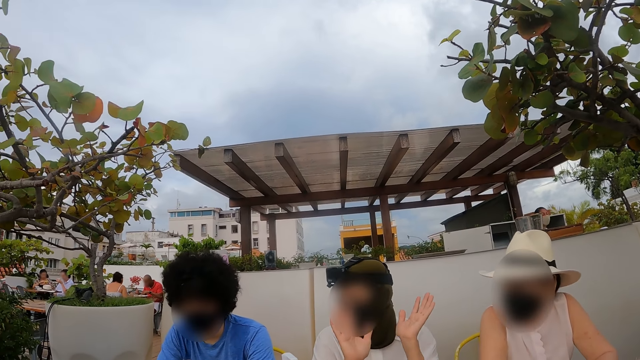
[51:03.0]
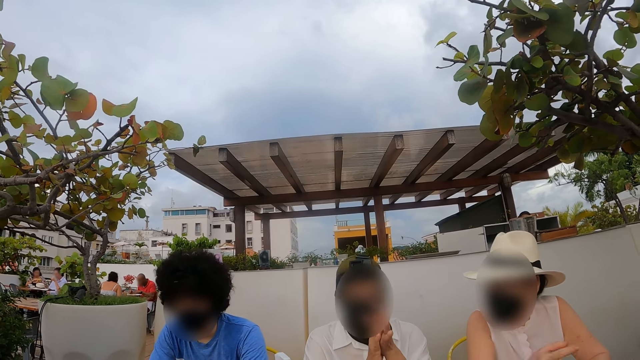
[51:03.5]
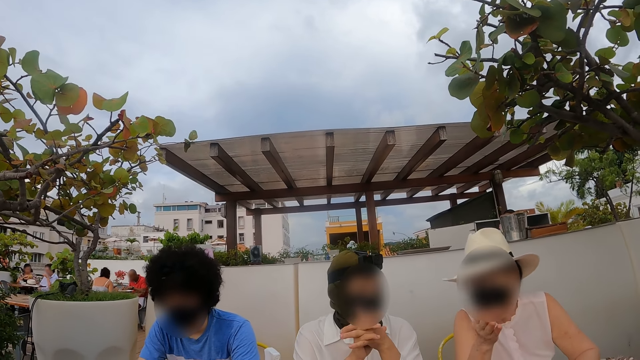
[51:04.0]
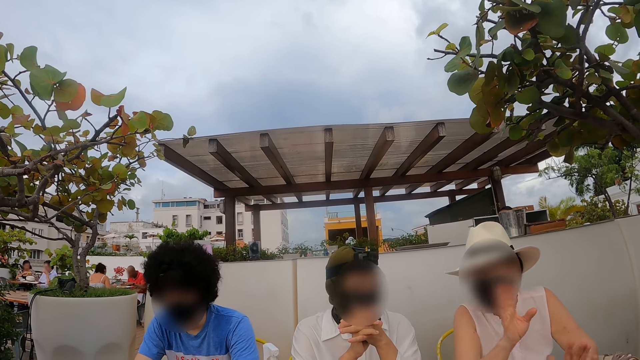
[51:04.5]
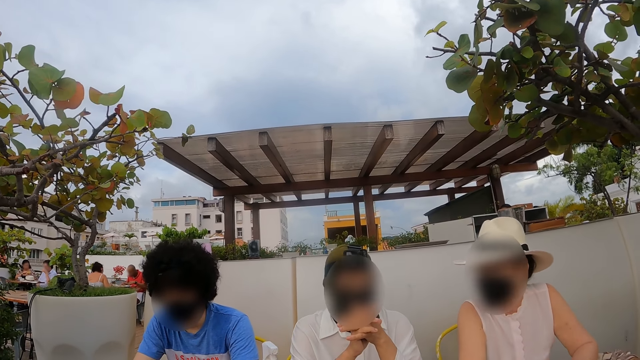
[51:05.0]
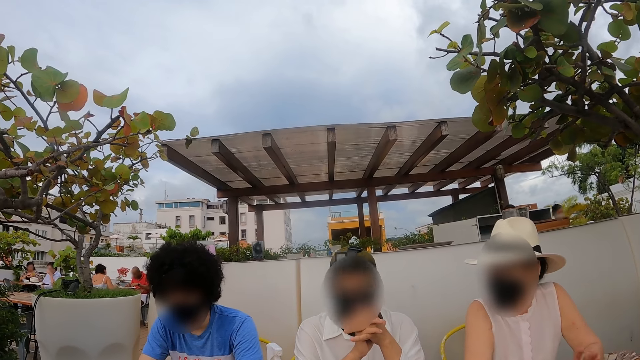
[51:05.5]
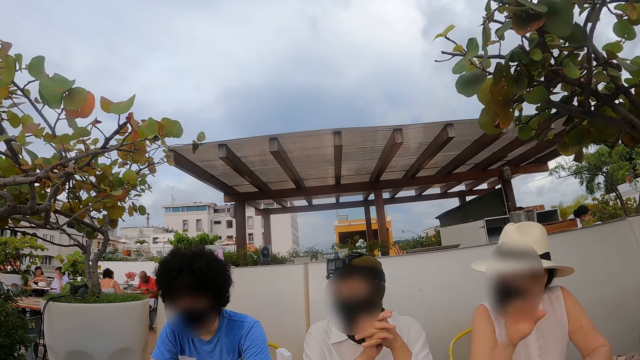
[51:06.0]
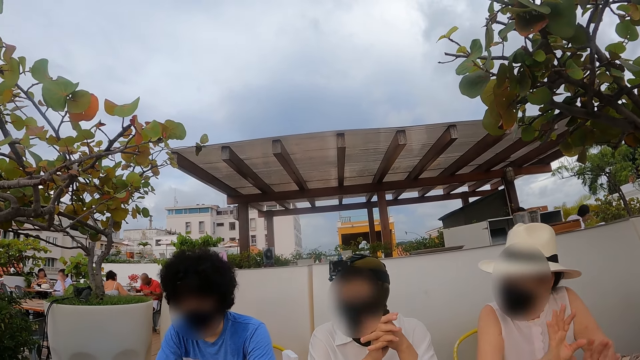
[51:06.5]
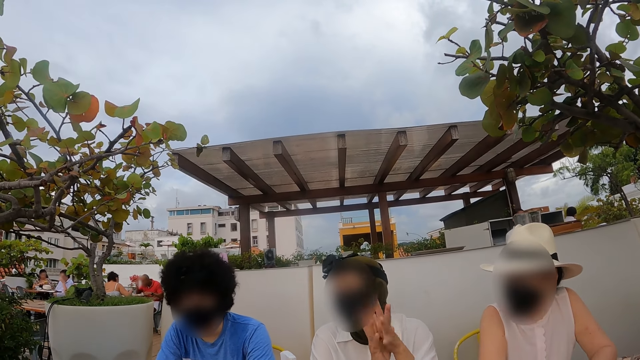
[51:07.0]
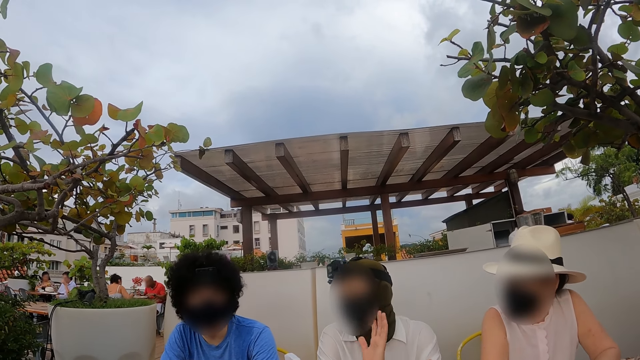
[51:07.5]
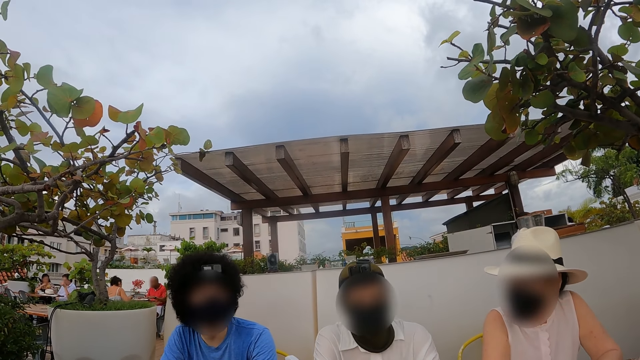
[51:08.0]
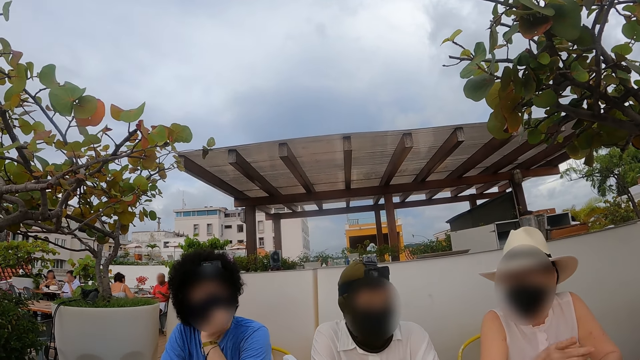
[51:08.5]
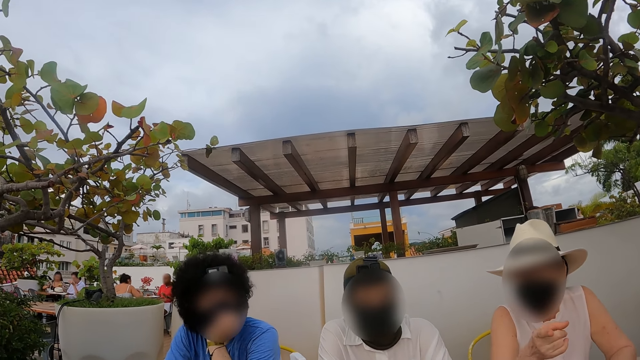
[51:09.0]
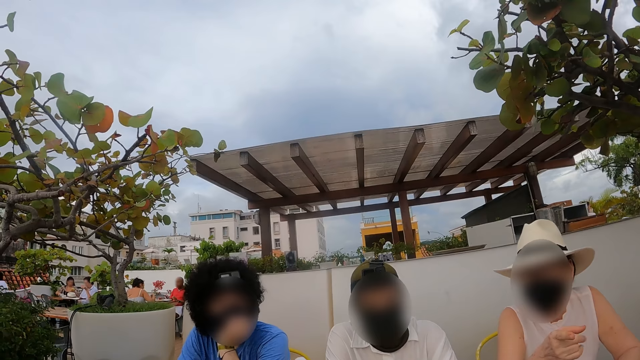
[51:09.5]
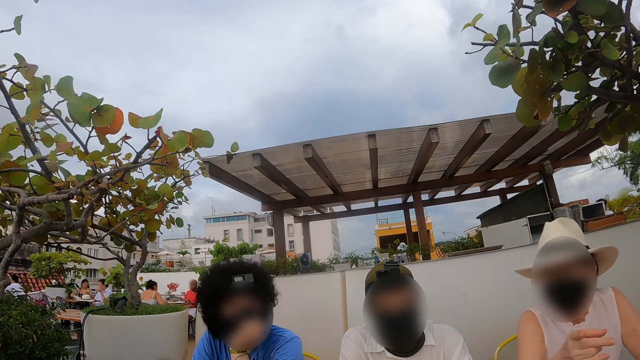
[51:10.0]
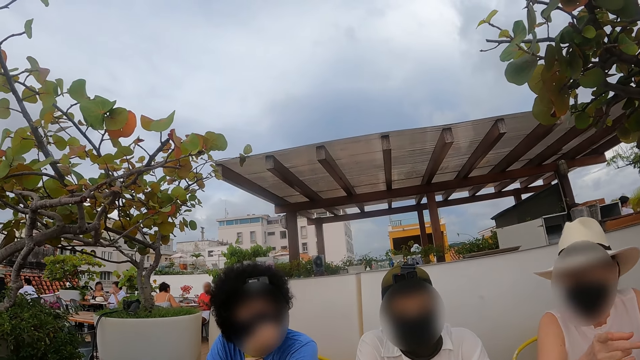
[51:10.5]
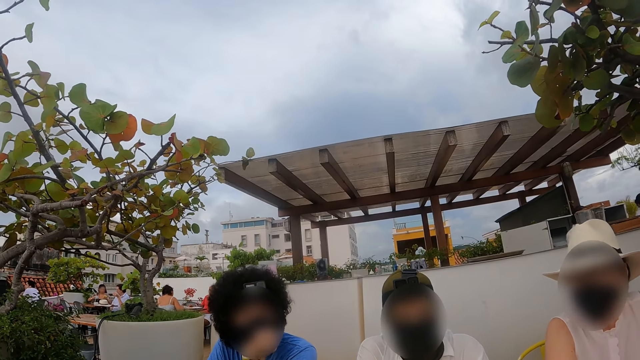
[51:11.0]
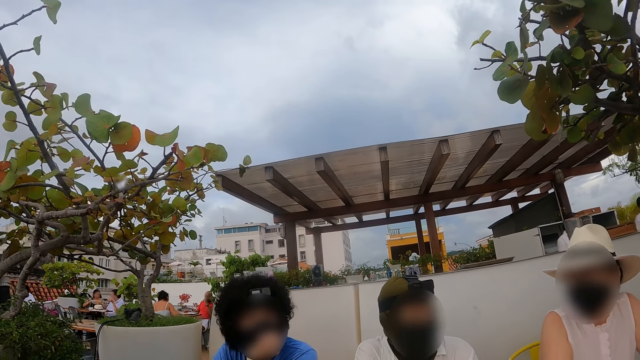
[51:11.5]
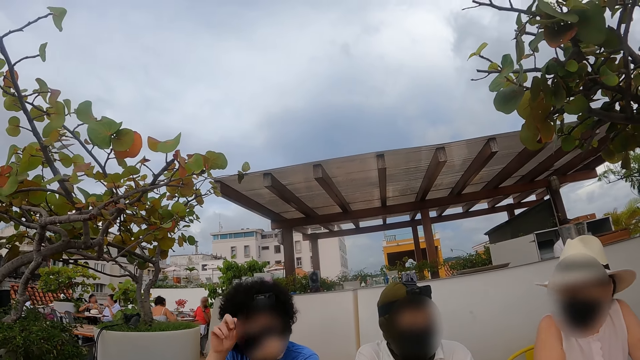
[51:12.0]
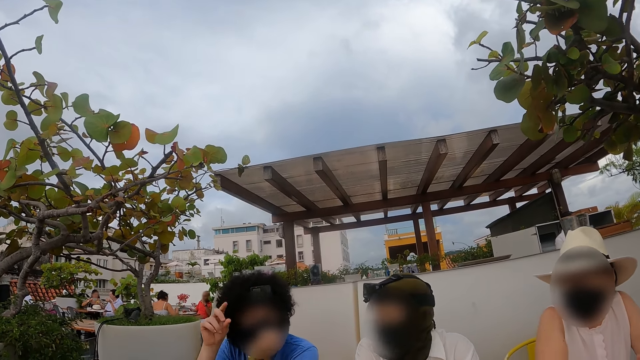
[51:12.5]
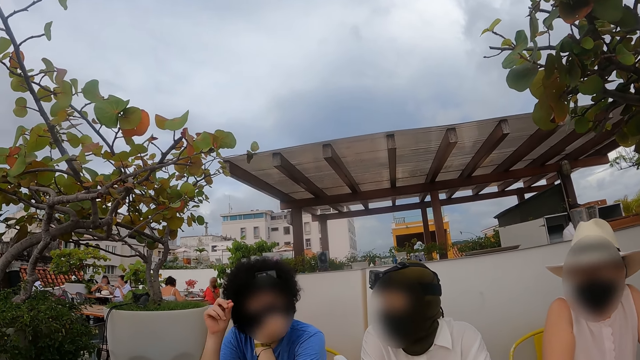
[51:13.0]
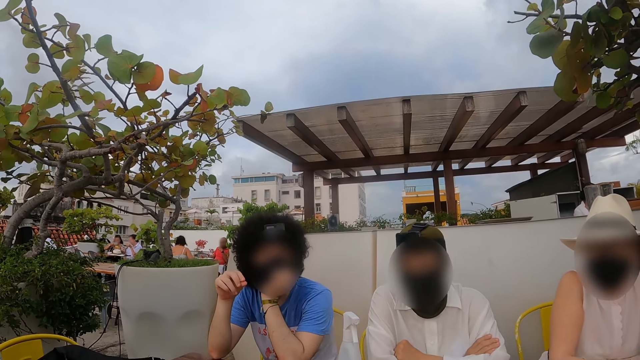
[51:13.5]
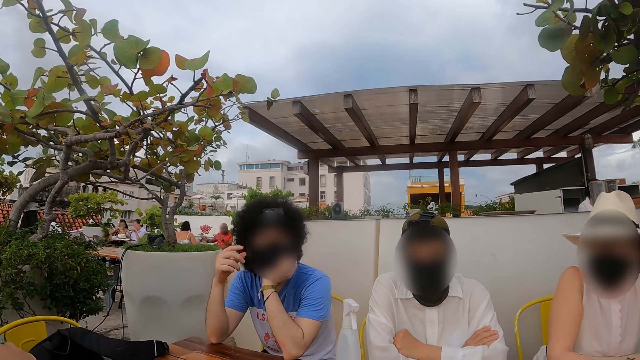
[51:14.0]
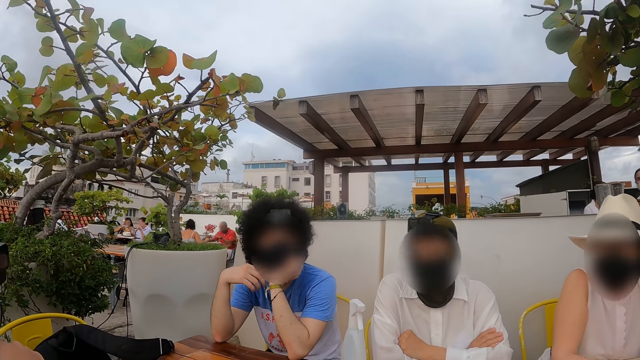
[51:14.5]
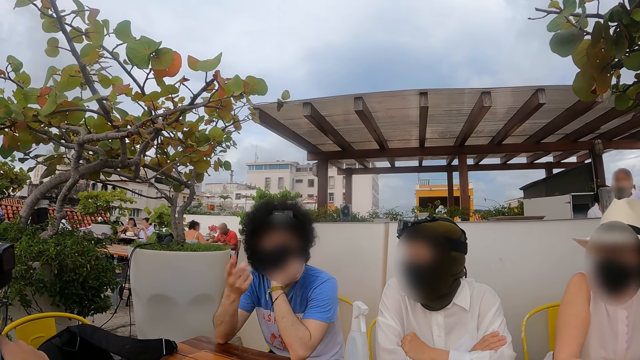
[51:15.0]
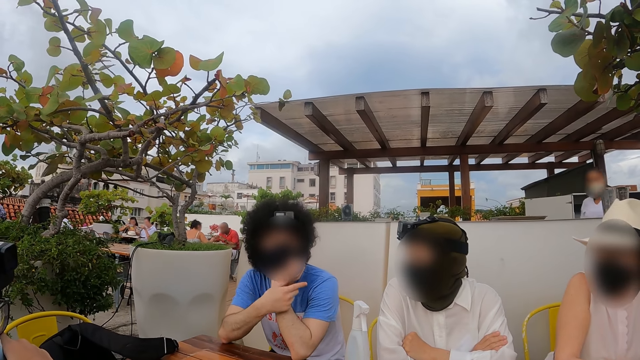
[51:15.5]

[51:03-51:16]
A woman converses with friends. A man explains something.

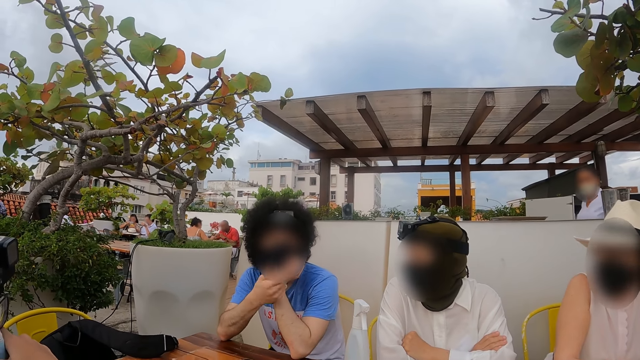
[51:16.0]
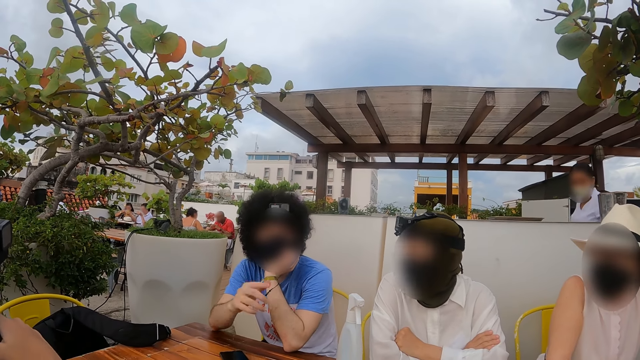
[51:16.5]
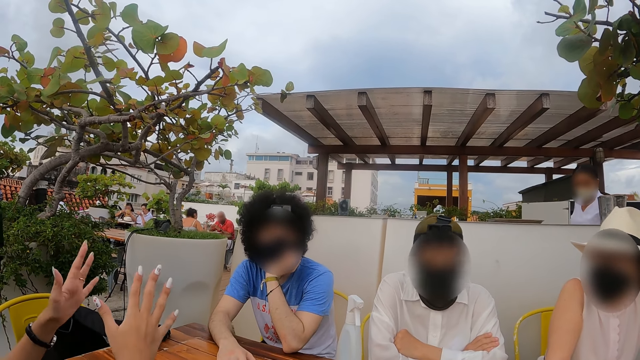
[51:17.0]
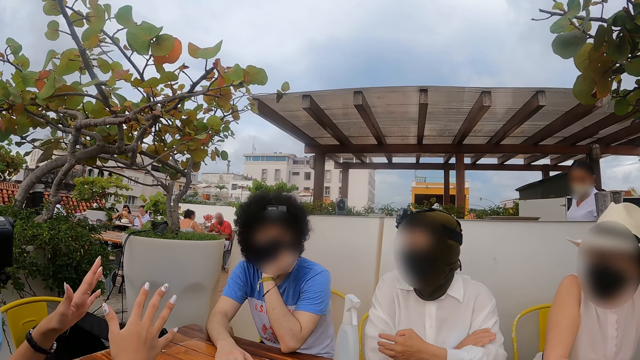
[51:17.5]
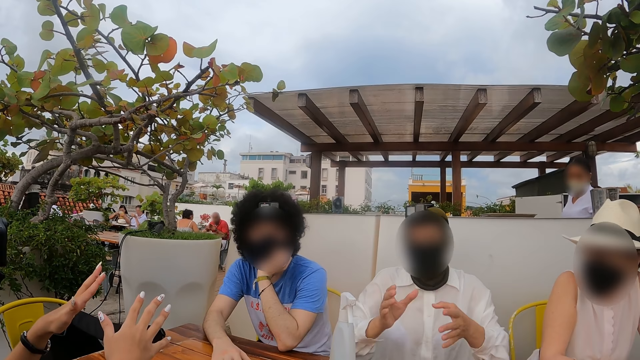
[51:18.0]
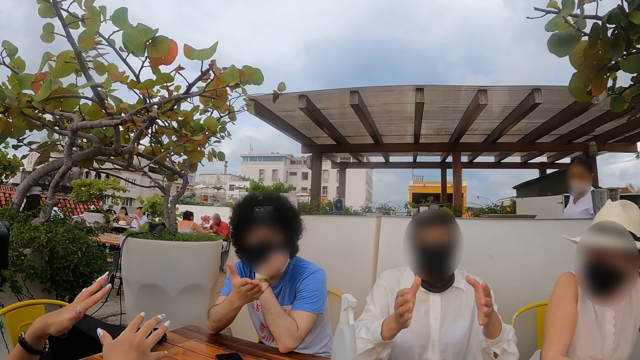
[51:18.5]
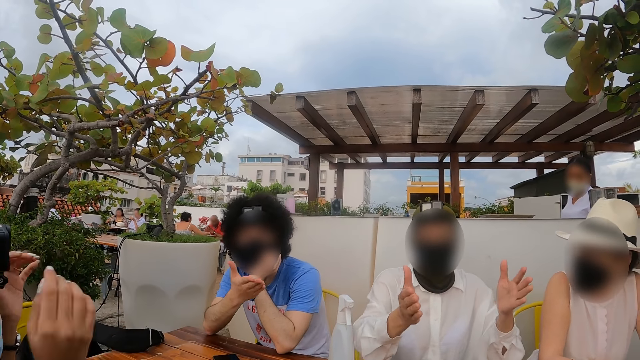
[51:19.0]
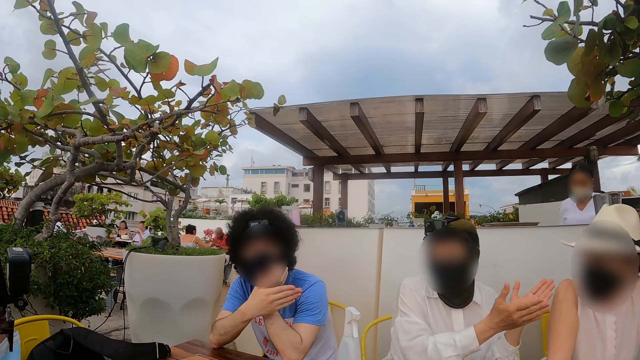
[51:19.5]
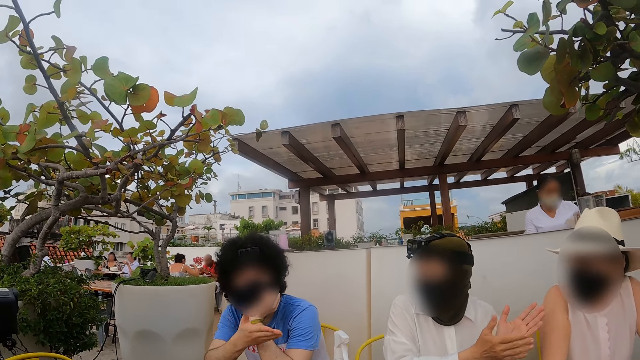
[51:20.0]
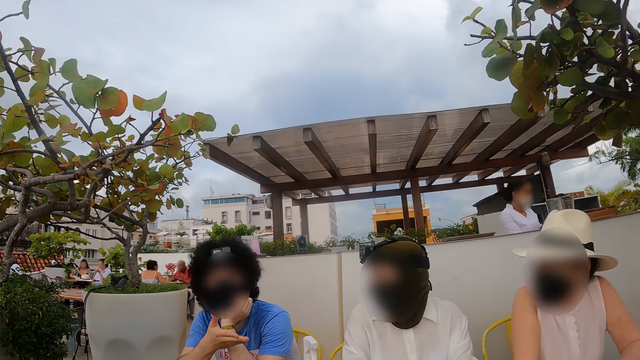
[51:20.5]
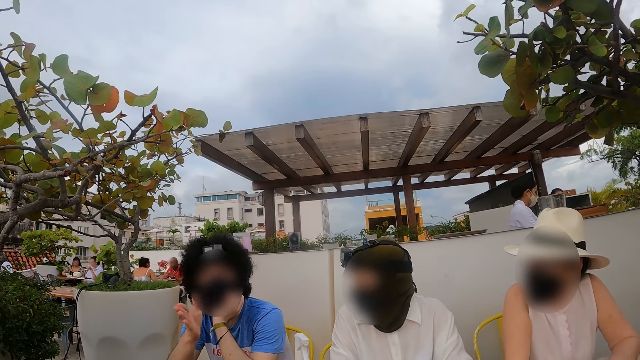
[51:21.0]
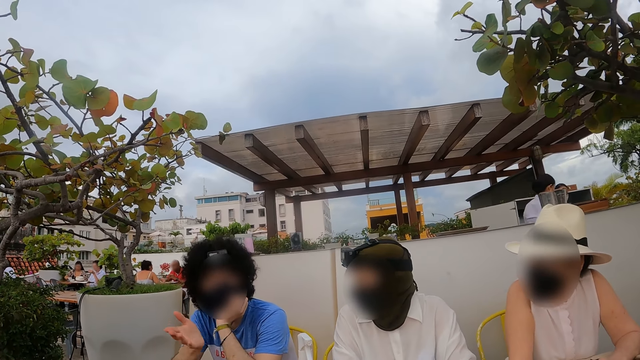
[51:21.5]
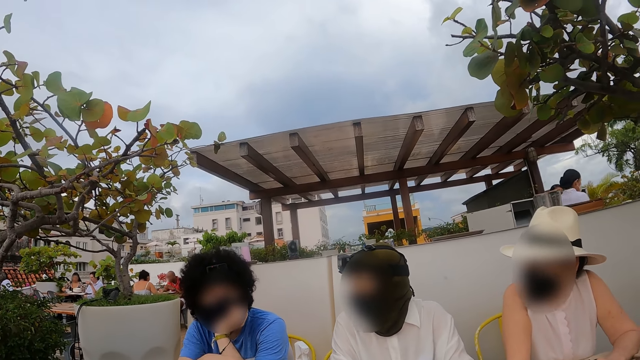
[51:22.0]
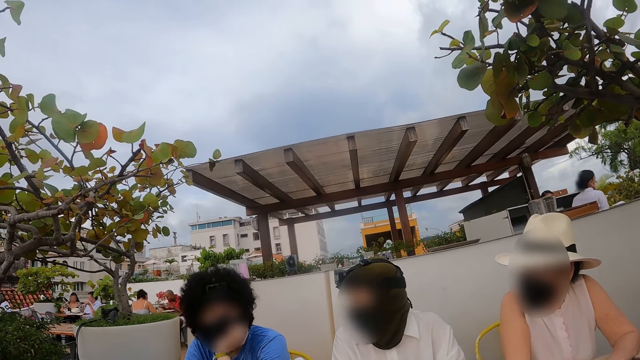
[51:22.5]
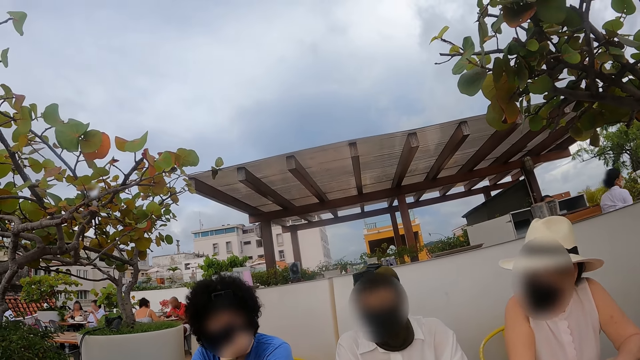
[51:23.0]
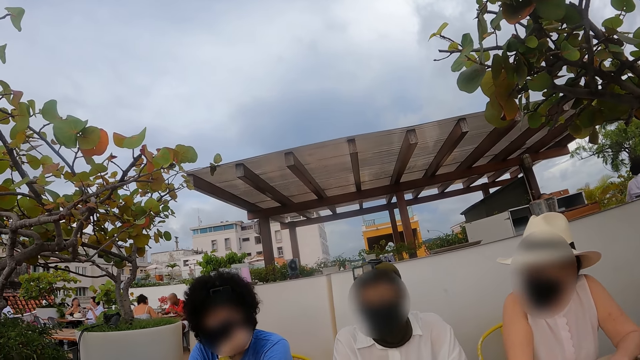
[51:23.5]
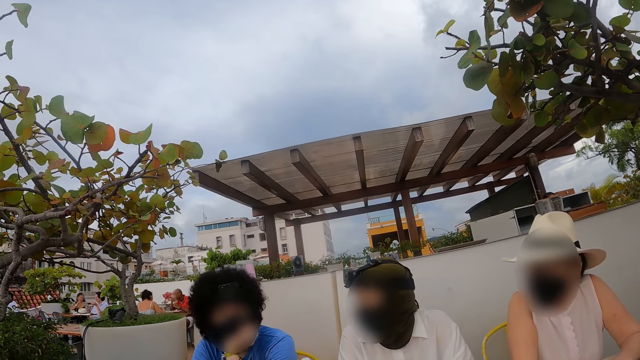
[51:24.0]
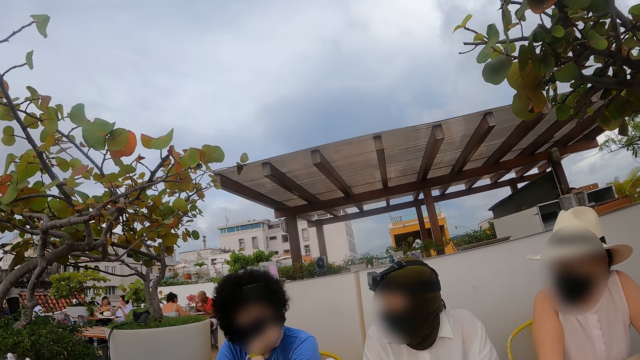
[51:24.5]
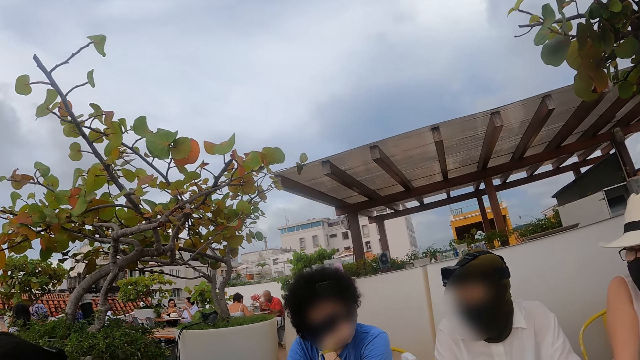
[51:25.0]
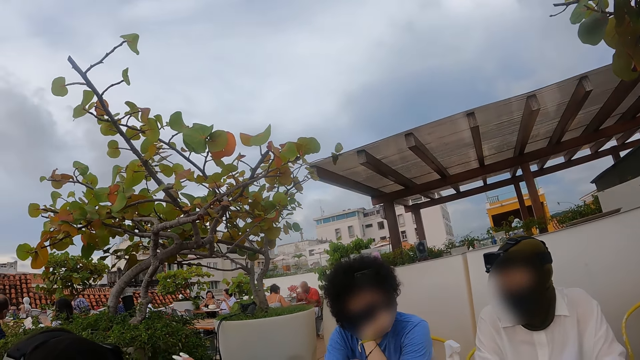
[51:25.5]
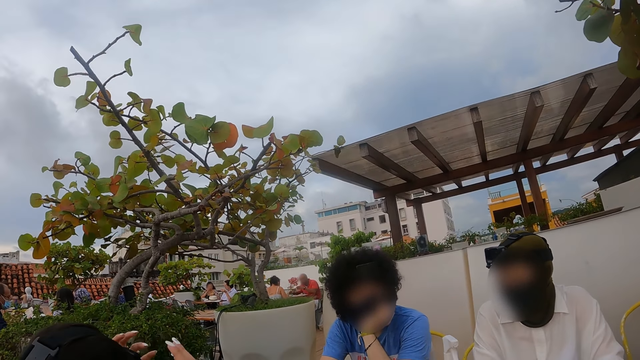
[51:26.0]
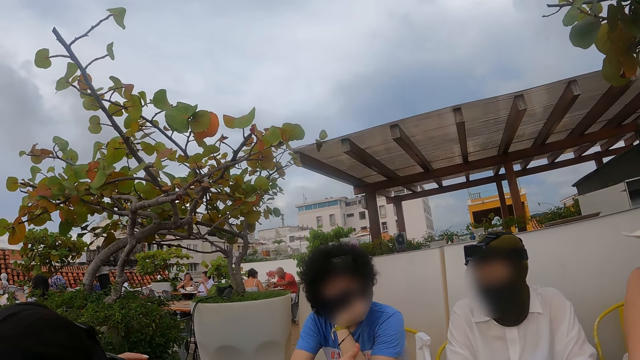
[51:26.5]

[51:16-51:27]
A man explains something. A woman converses with friends.
